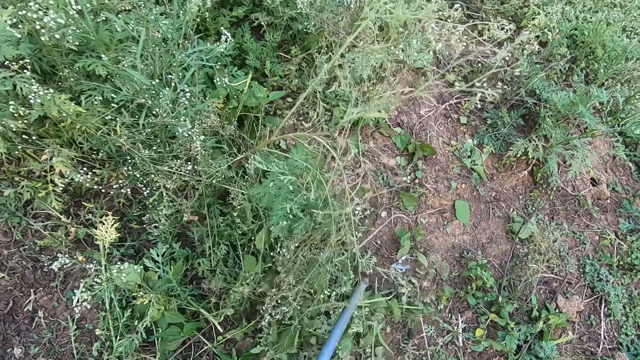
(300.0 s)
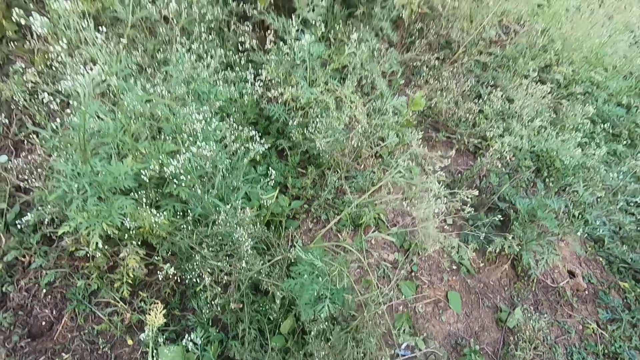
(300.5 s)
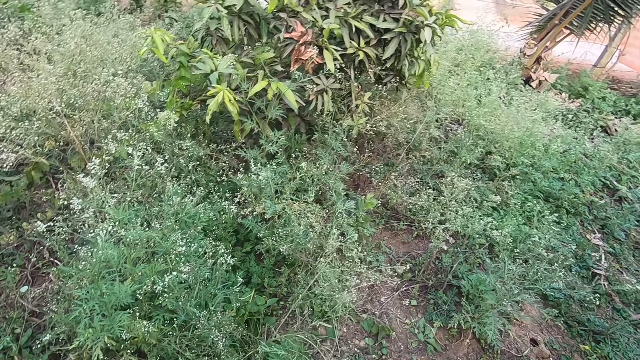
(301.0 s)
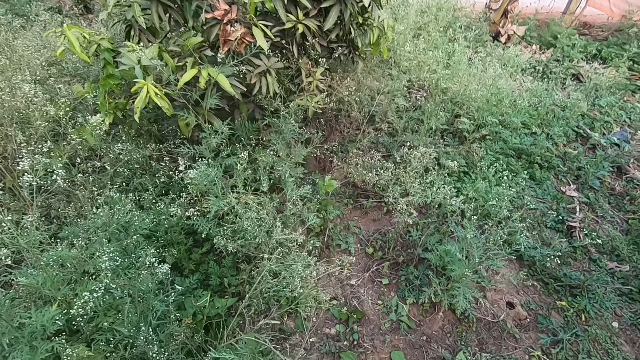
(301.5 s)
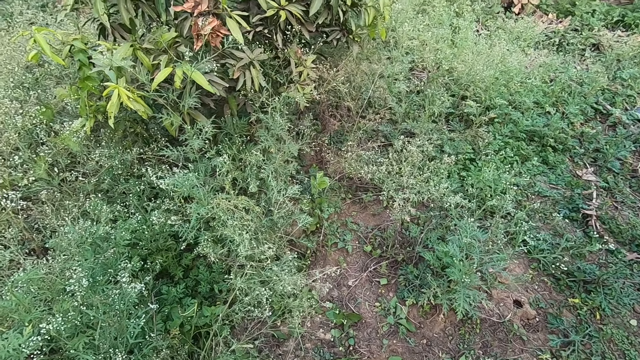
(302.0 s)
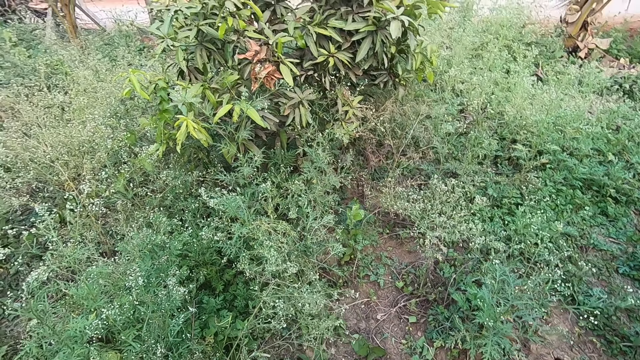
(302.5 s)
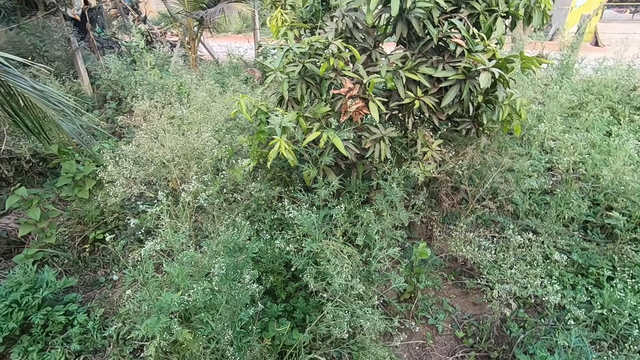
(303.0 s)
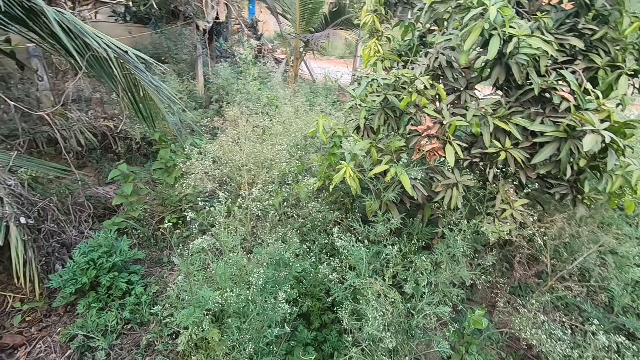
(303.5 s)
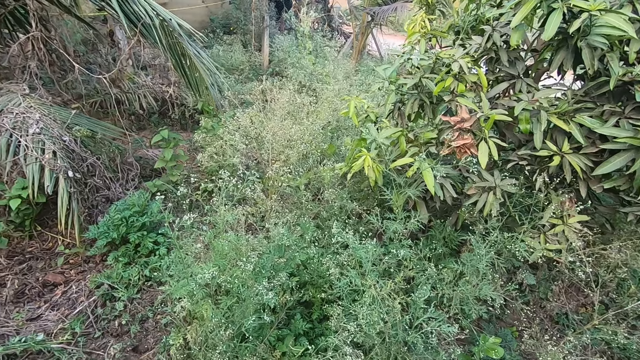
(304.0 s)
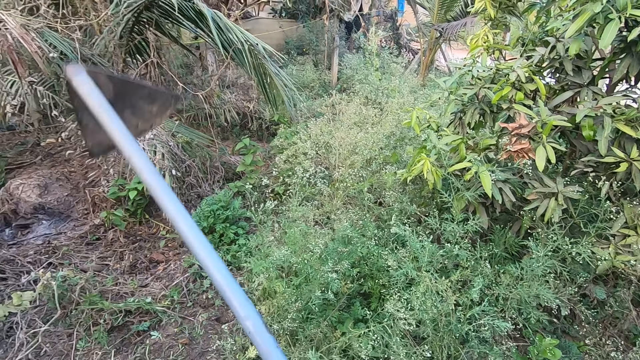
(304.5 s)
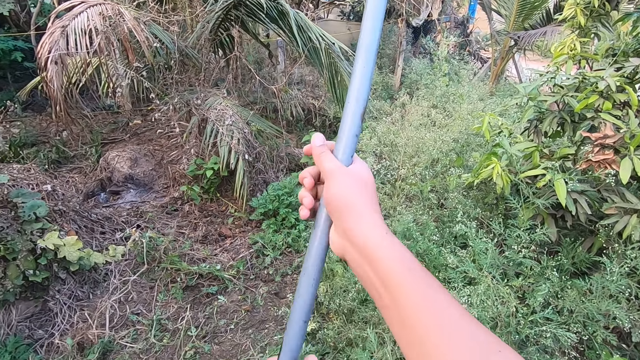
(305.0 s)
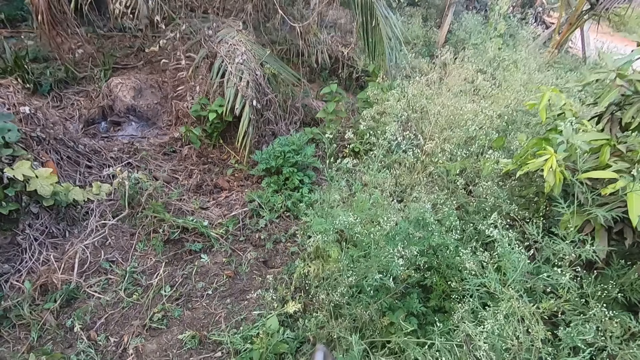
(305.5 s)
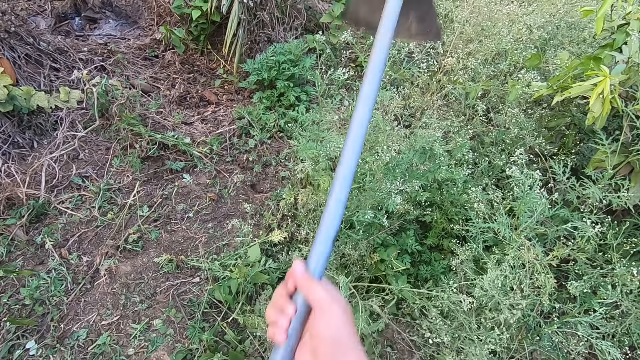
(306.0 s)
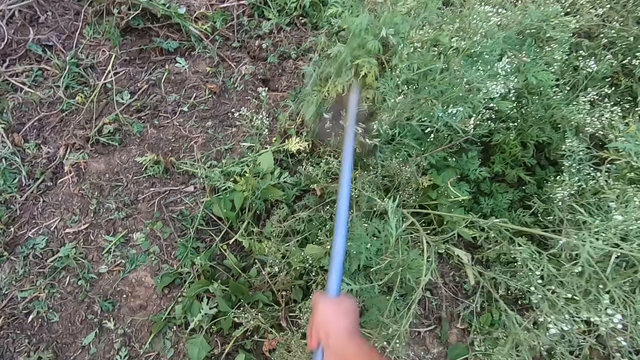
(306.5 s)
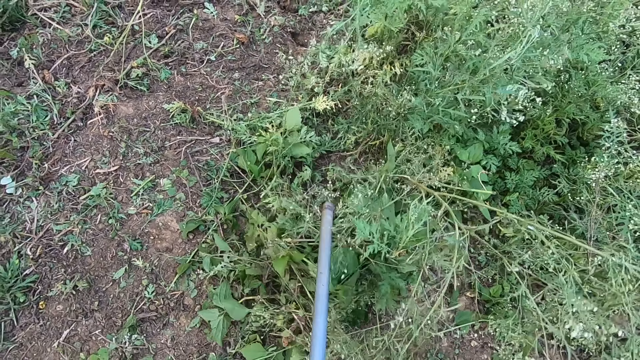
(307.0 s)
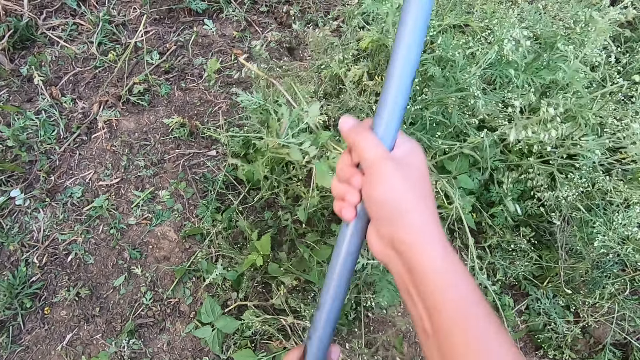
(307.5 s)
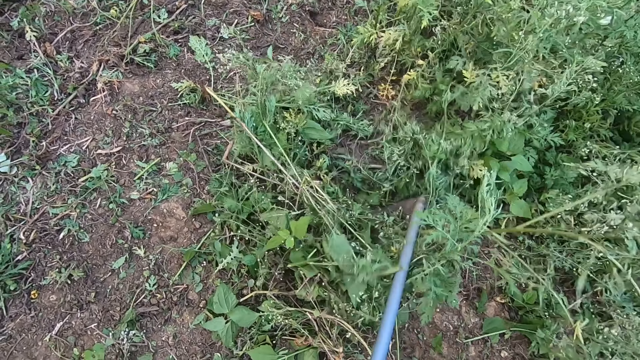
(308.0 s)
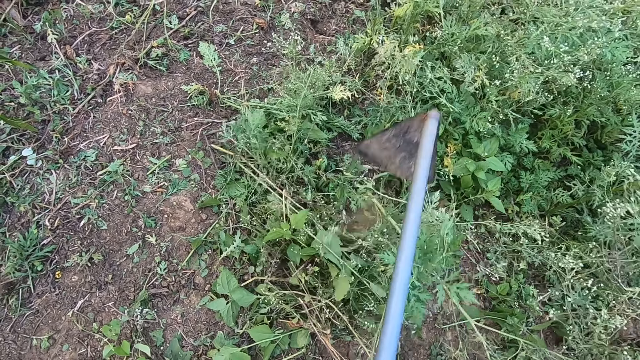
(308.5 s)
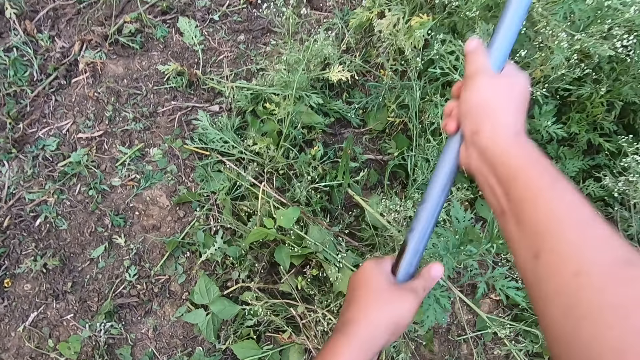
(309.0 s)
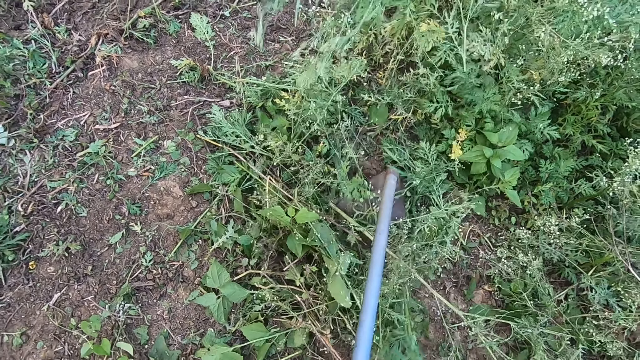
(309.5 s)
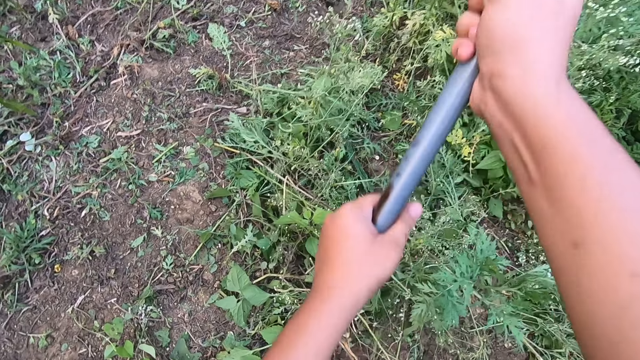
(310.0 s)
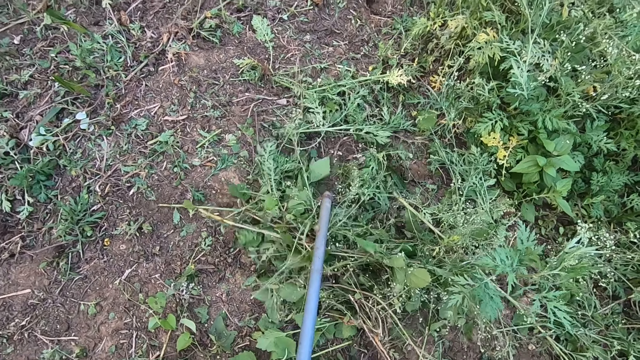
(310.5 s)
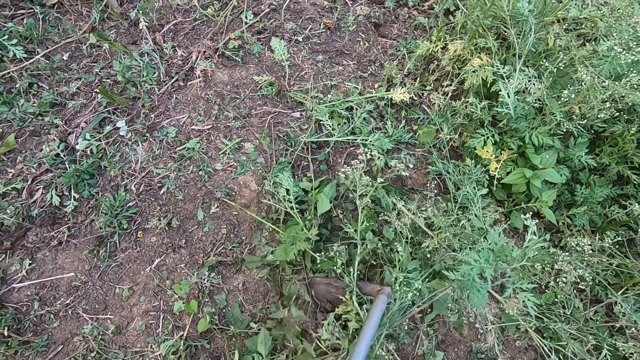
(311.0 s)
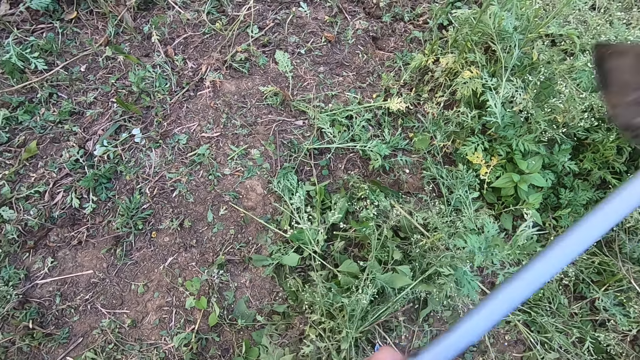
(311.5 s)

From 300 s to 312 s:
The camera wearer looks around the farm. They pause clearing the land. They cultivate the land with the hoe ripper. They resume clearing the land.

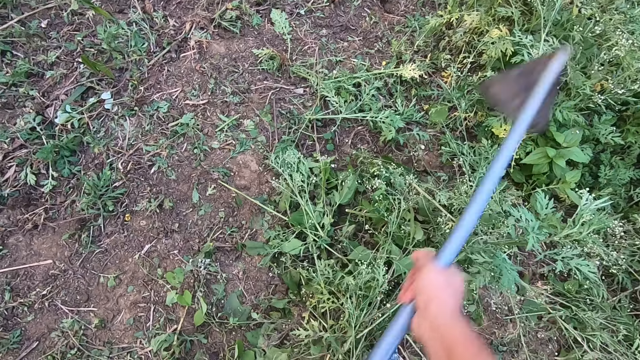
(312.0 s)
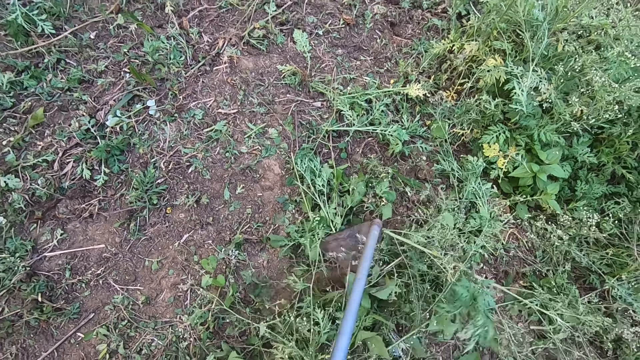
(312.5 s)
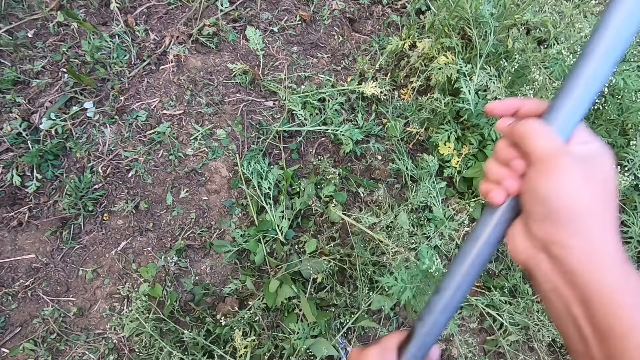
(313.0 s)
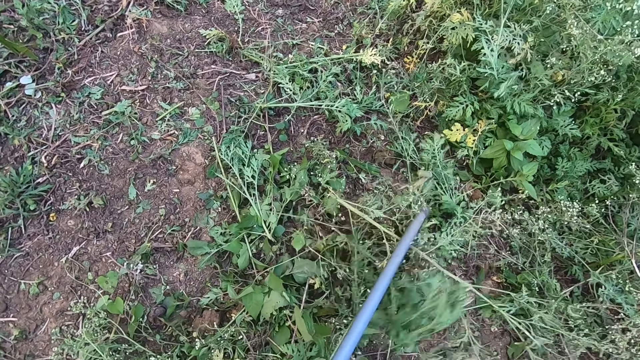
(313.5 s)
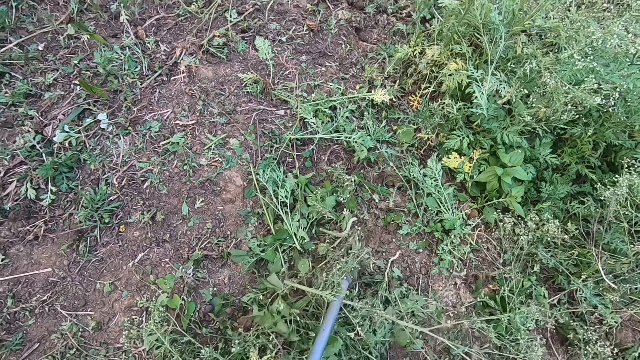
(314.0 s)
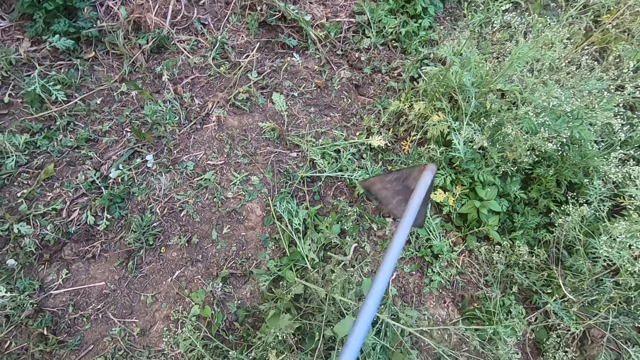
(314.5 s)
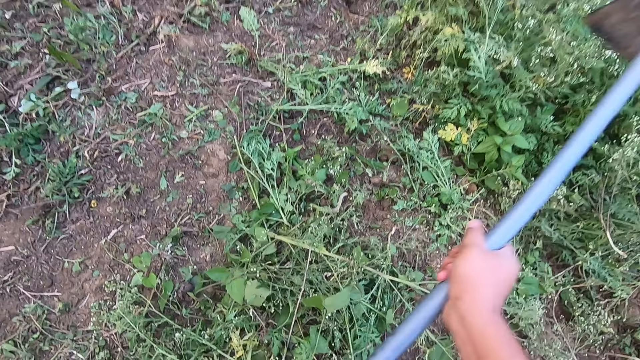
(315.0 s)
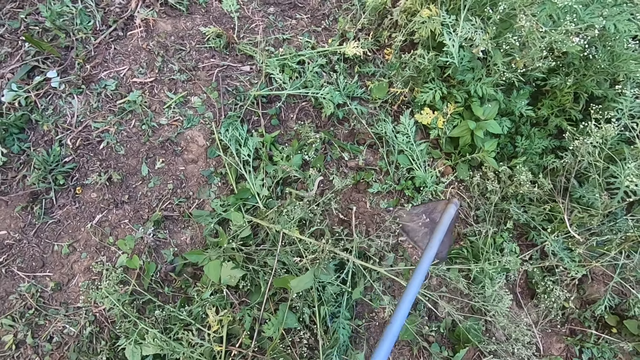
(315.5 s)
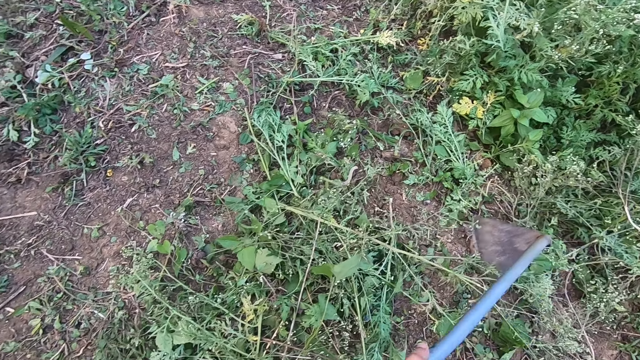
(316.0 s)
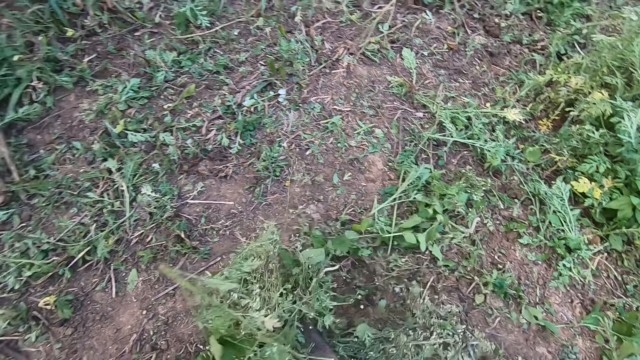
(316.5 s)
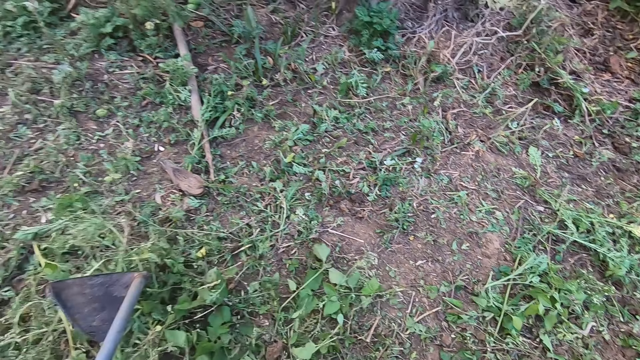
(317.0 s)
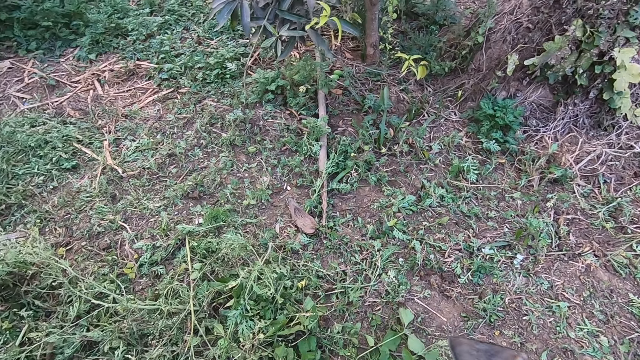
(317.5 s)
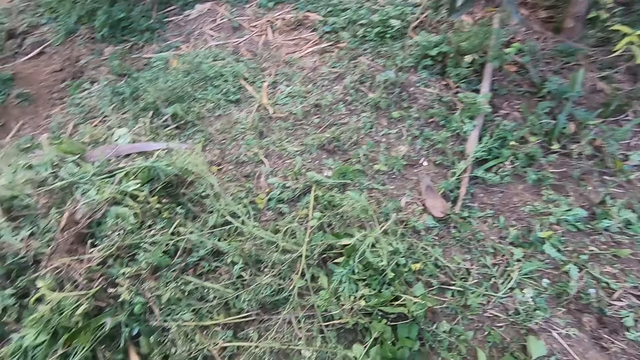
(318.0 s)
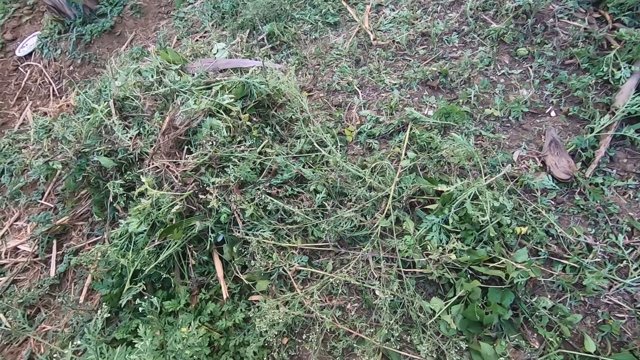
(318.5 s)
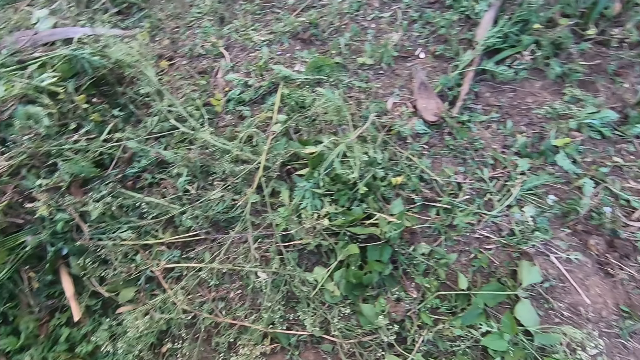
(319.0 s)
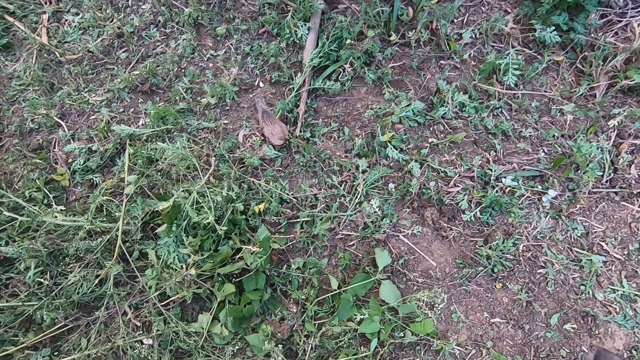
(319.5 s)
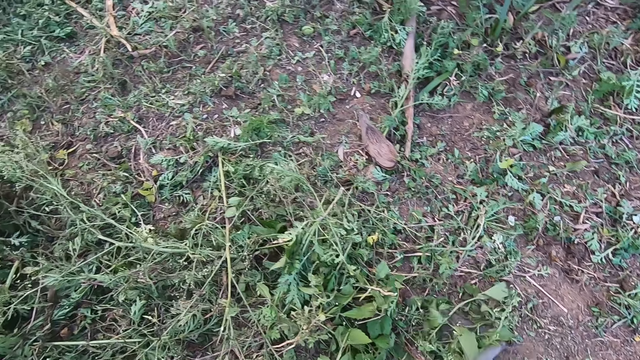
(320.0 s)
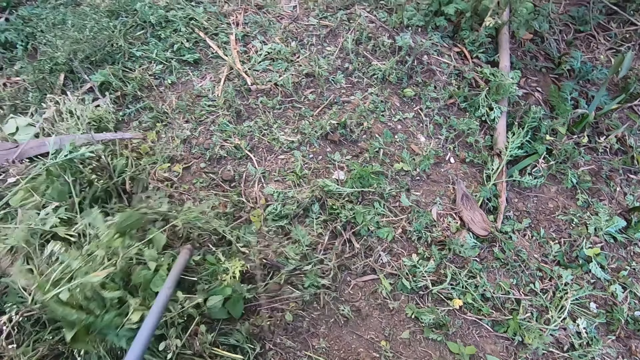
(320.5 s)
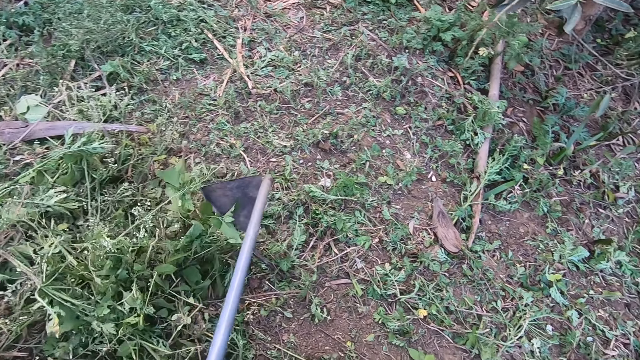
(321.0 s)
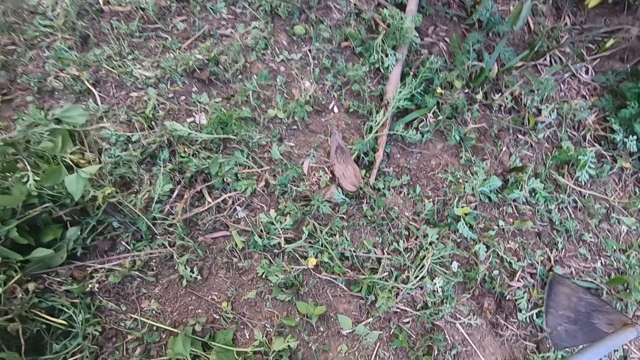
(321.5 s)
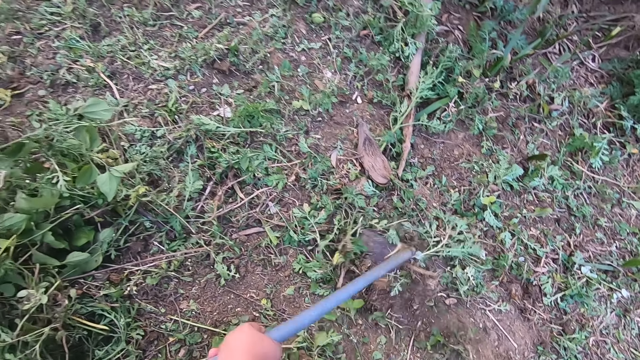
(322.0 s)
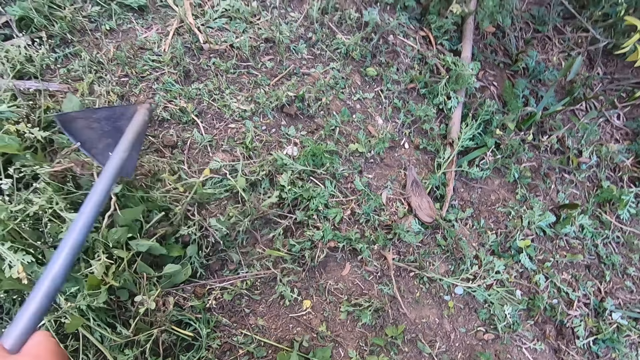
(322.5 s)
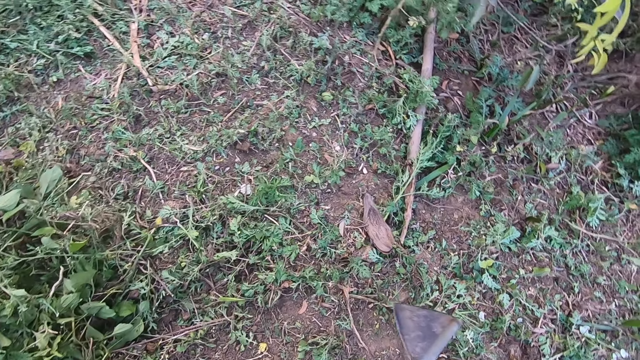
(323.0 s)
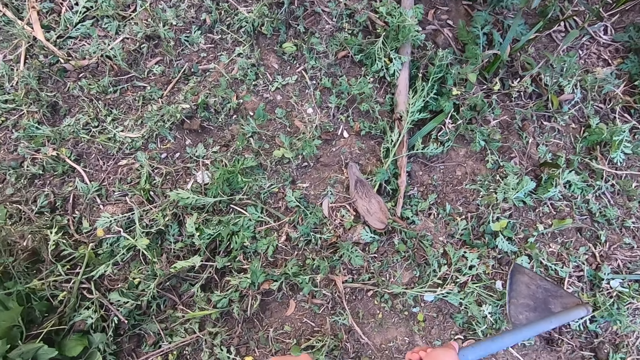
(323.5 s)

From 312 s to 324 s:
The camera wearer drags the plants with the hoe ripper. They walk in the farm. They drag the plants with the hoe ripper.
